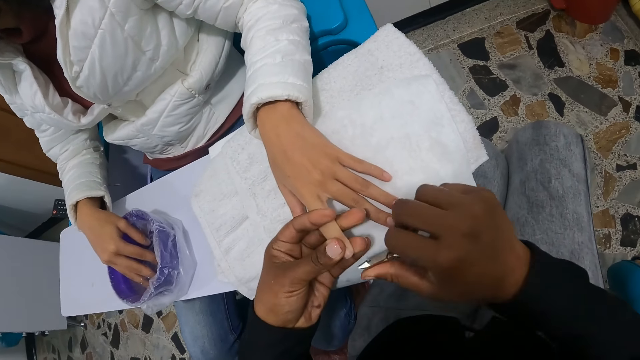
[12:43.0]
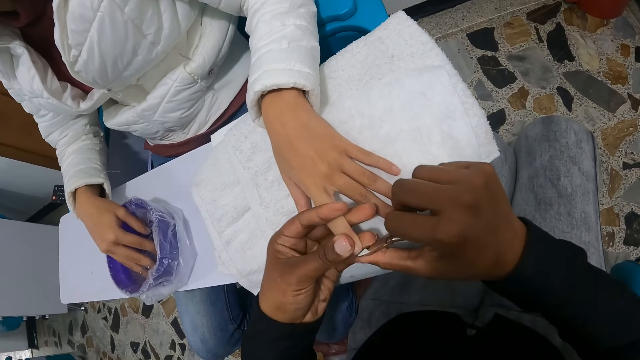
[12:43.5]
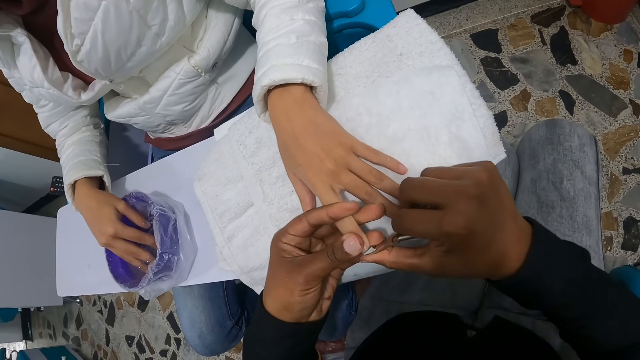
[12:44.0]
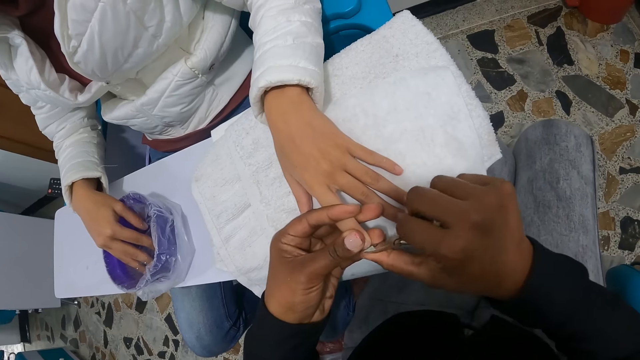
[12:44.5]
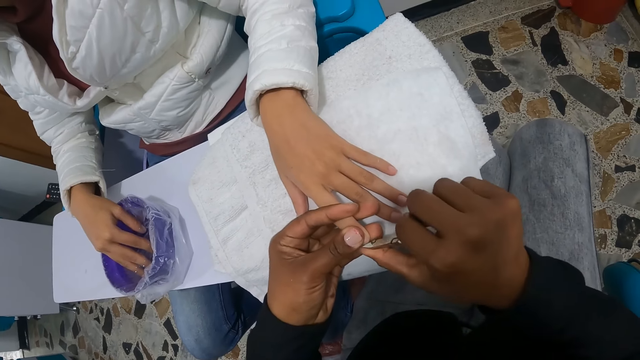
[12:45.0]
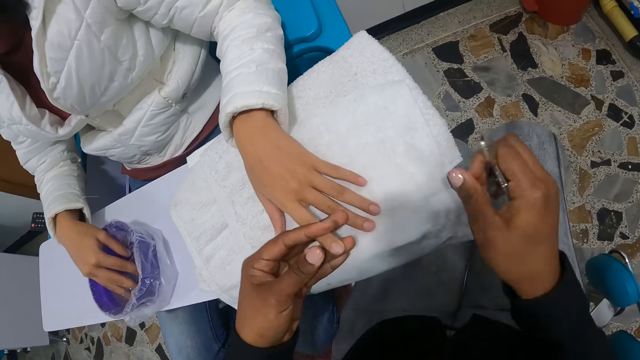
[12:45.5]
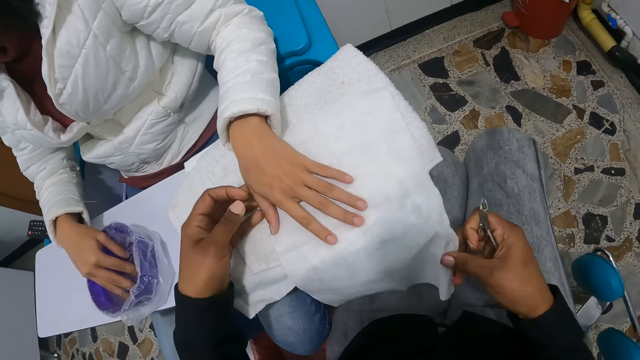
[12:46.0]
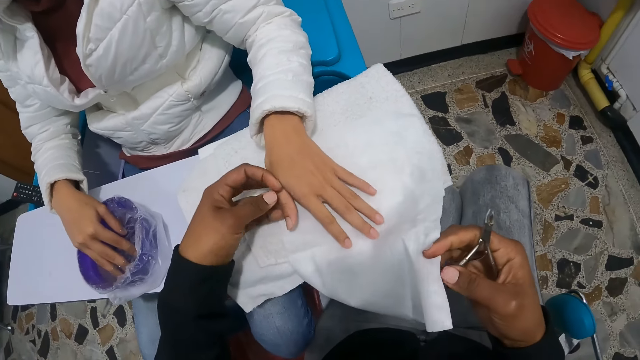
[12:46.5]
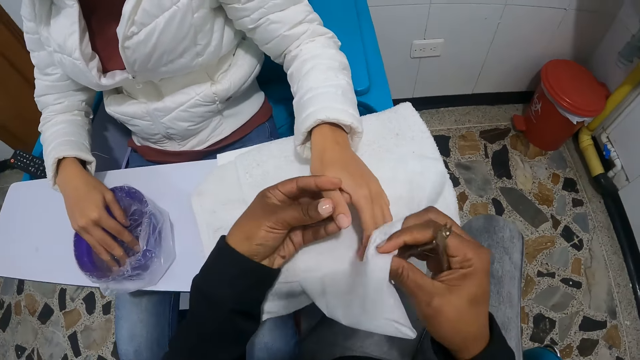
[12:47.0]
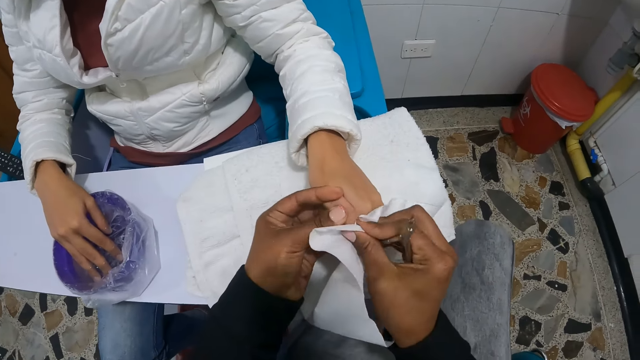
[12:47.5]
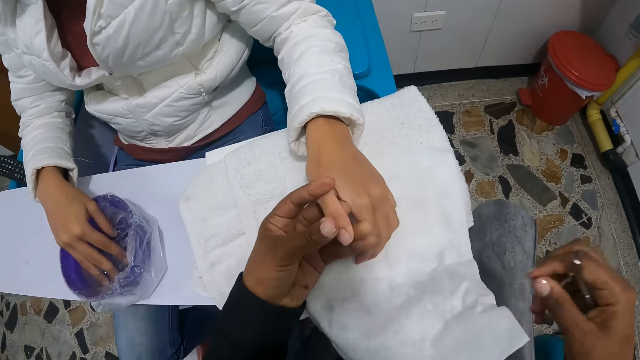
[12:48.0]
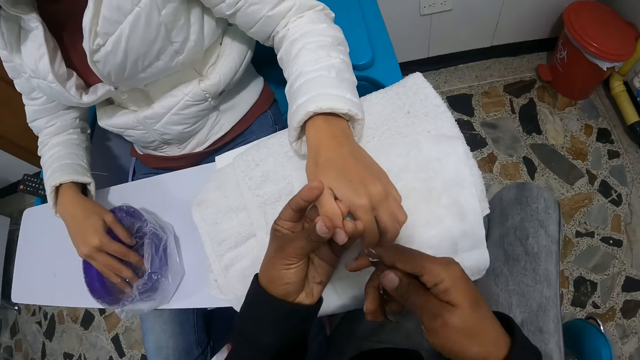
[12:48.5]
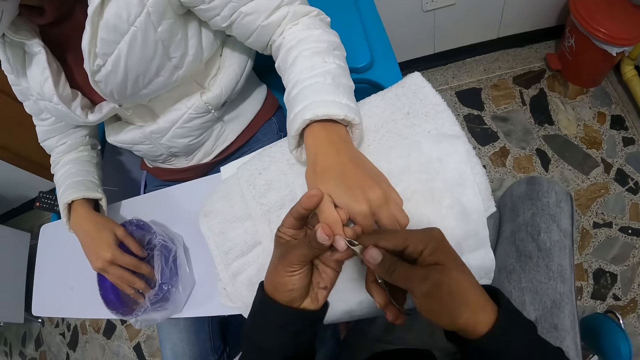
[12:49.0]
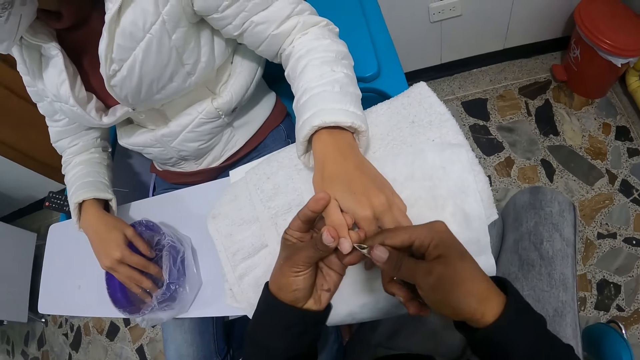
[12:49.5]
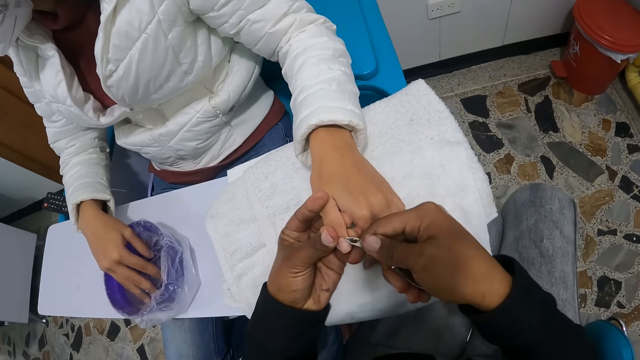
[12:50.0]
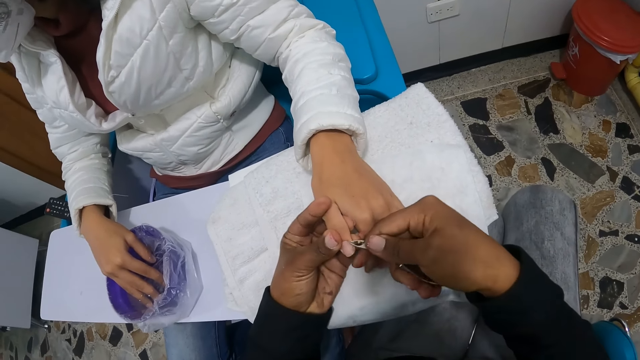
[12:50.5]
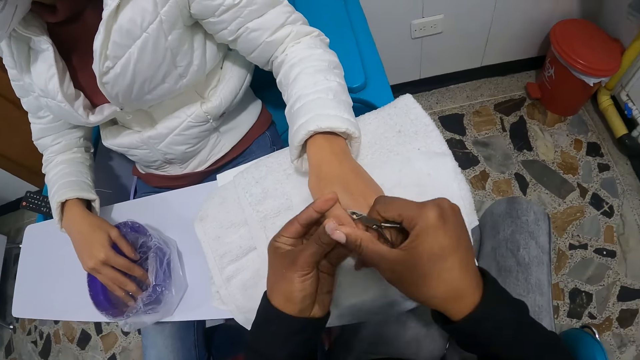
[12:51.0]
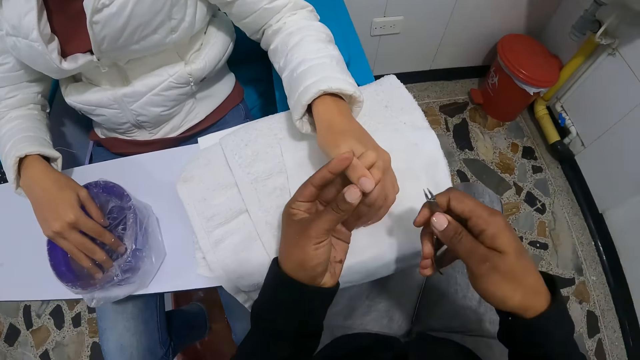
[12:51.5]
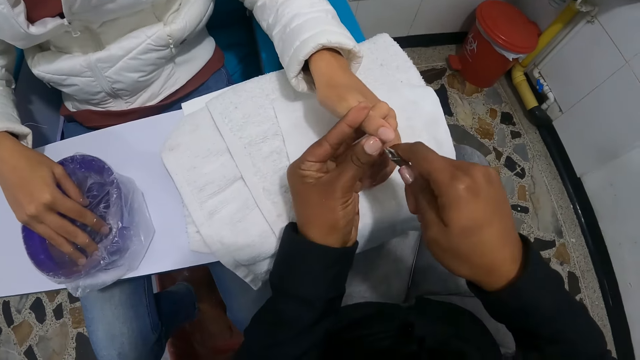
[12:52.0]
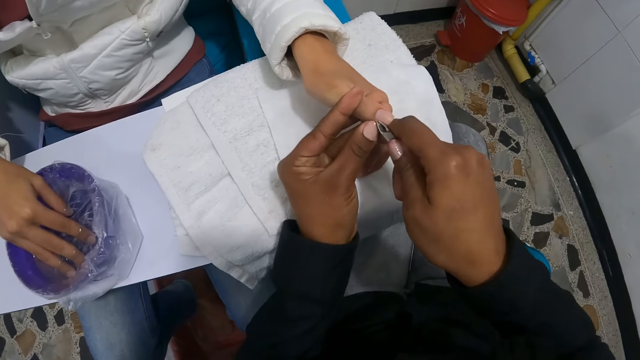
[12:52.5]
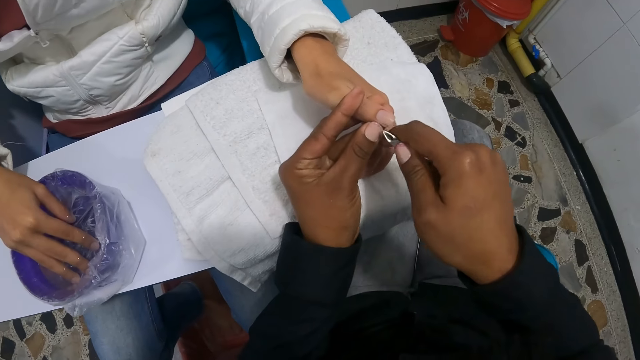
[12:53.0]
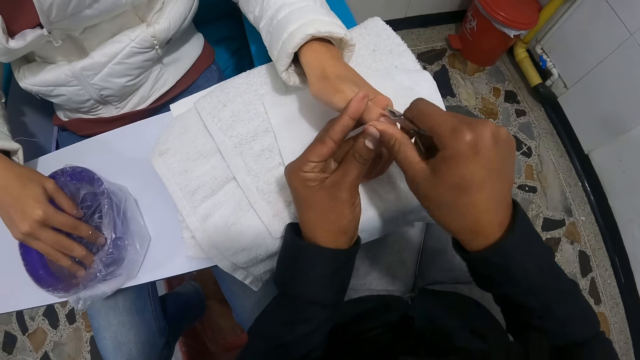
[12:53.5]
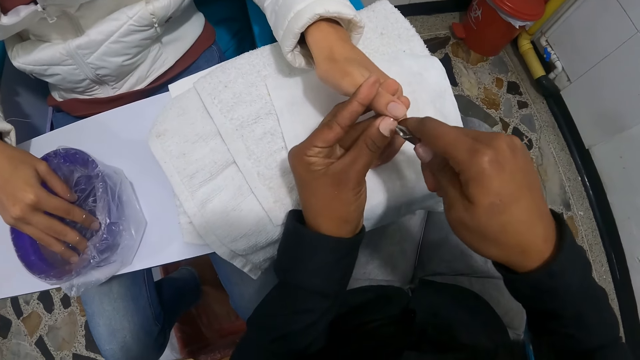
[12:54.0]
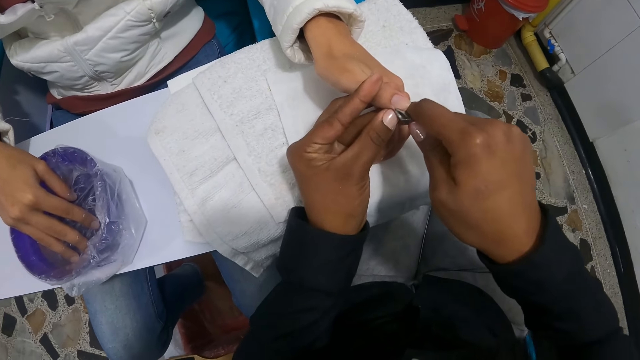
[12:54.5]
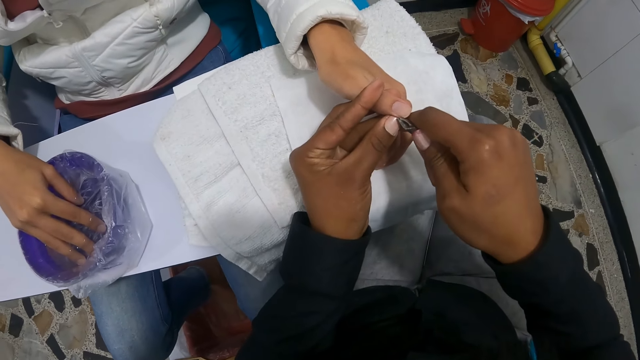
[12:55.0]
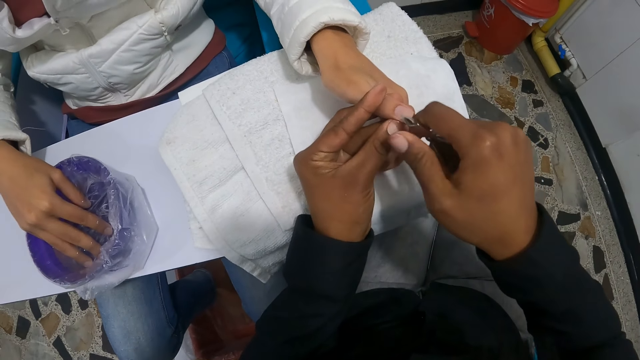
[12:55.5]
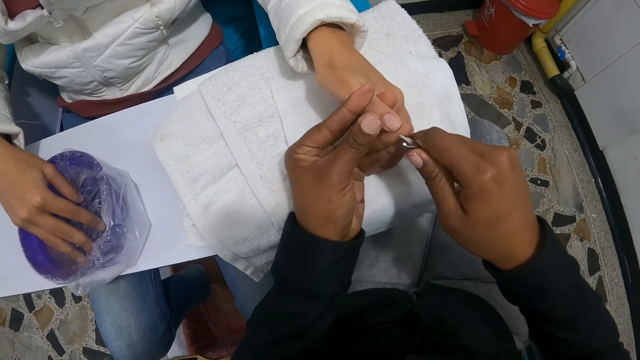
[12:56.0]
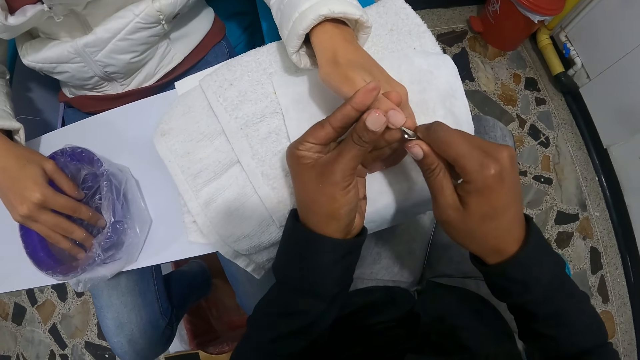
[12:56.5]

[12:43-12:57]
The camera wearer wipes the finger. She cuts the nail. She cleans the left hand of a woman with the piece of tissue in her right hand. She takes the paper. She wipes the finger. She cleans the left hand of the woman with the nail clipper in her right hand. She cuts the nail. She wipes the finger. She cuts the nail. She wipes the finger. She cuts the nail.

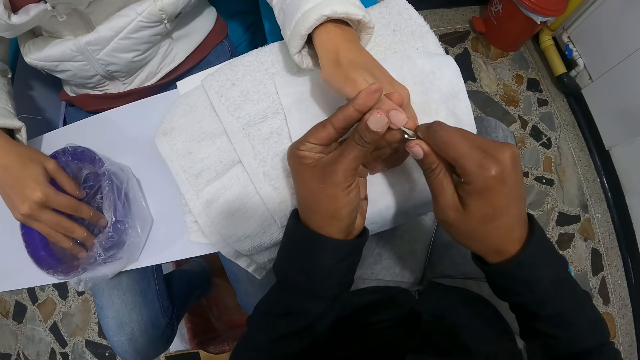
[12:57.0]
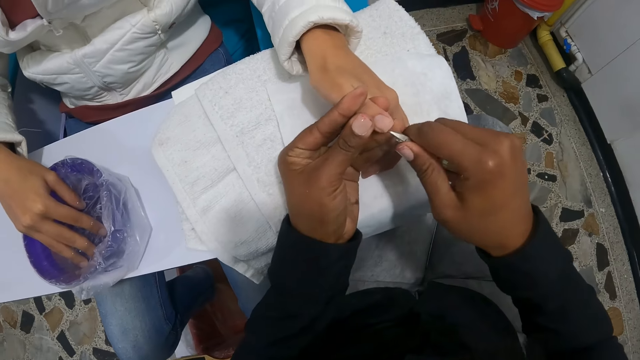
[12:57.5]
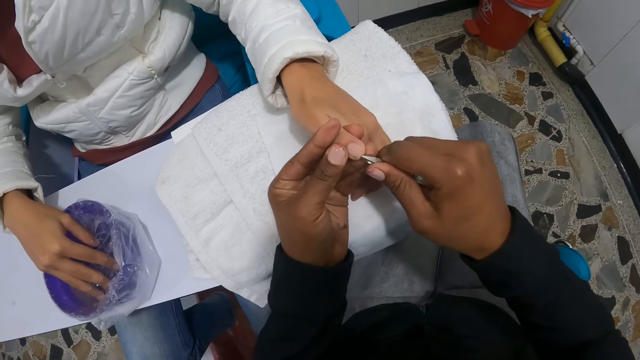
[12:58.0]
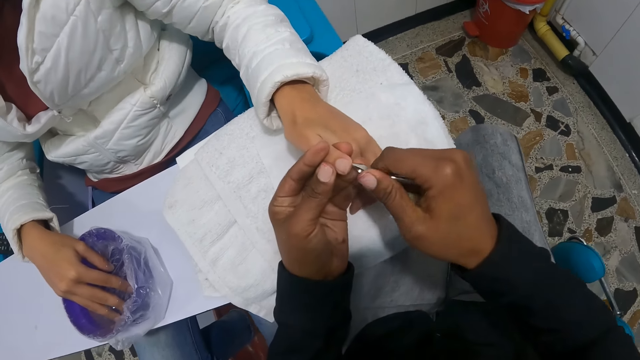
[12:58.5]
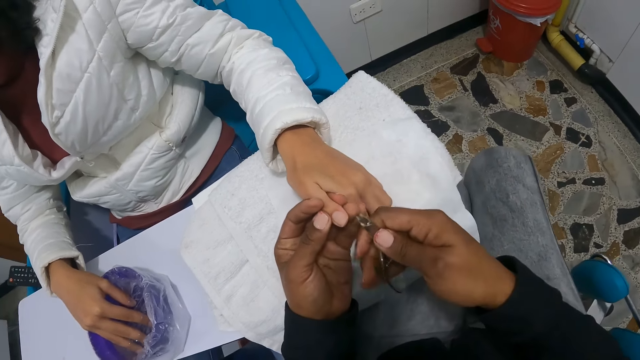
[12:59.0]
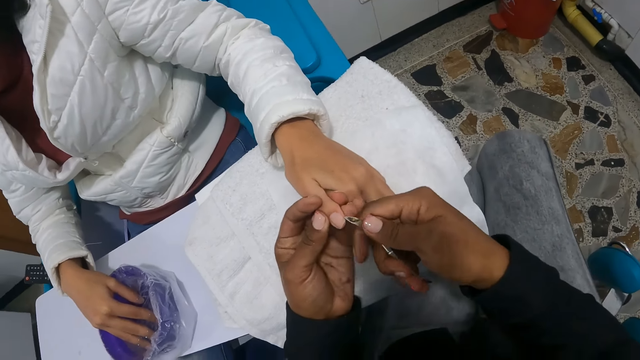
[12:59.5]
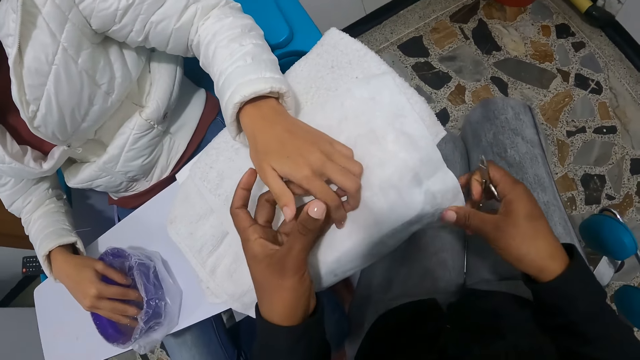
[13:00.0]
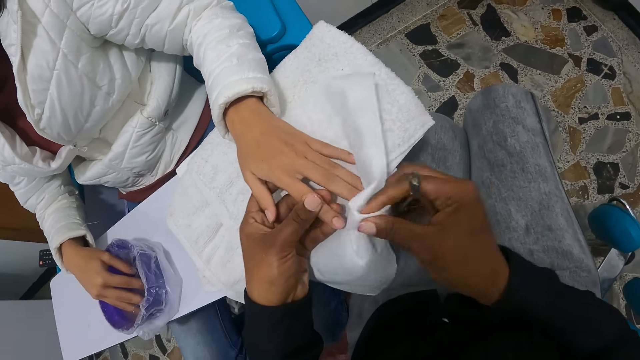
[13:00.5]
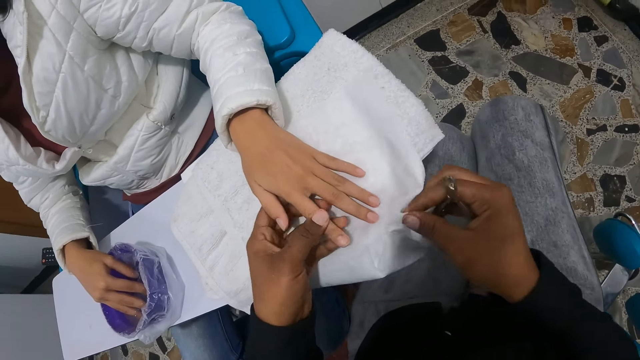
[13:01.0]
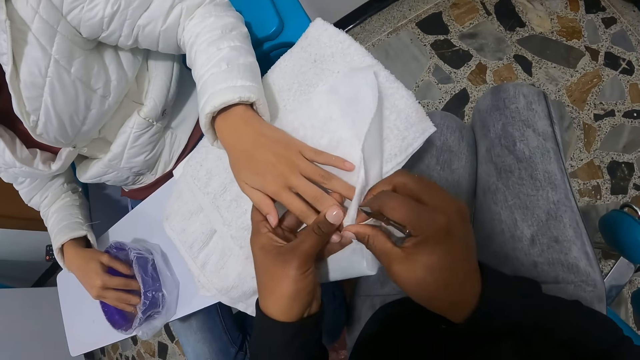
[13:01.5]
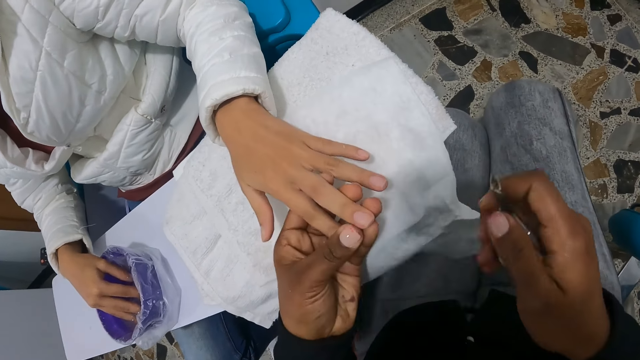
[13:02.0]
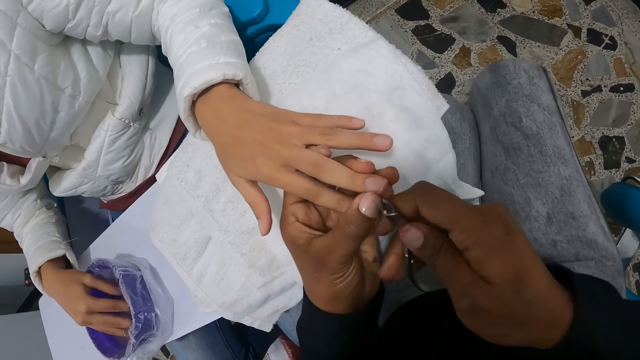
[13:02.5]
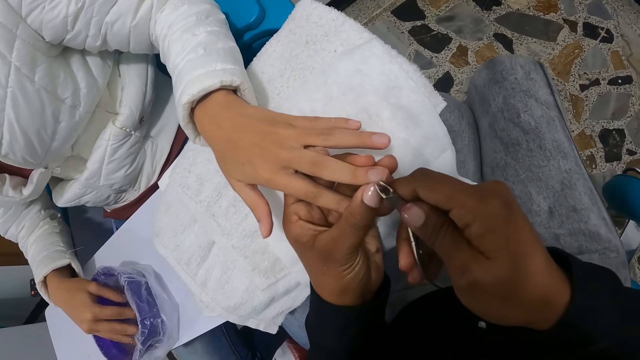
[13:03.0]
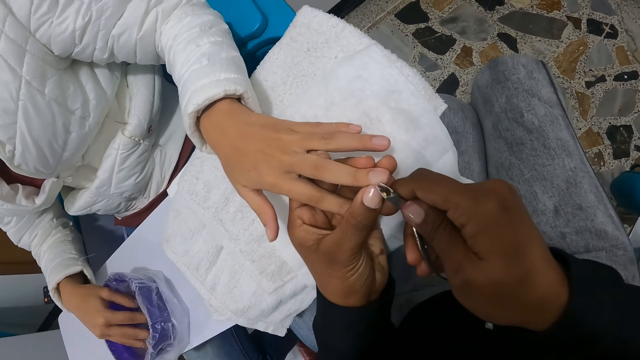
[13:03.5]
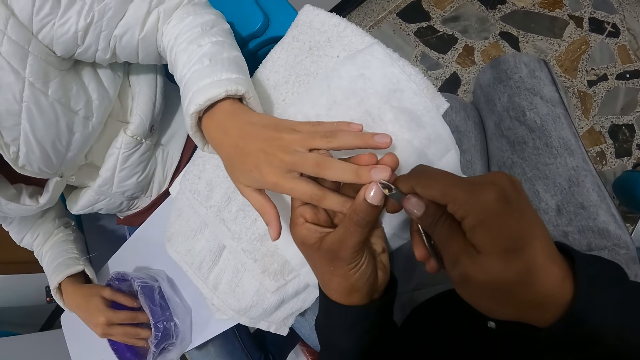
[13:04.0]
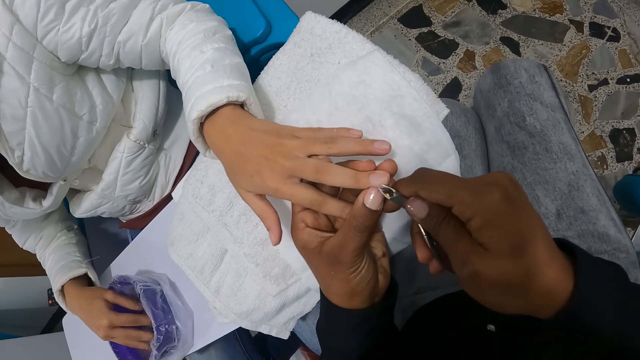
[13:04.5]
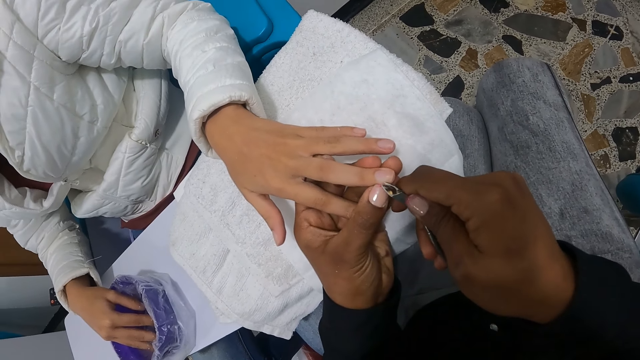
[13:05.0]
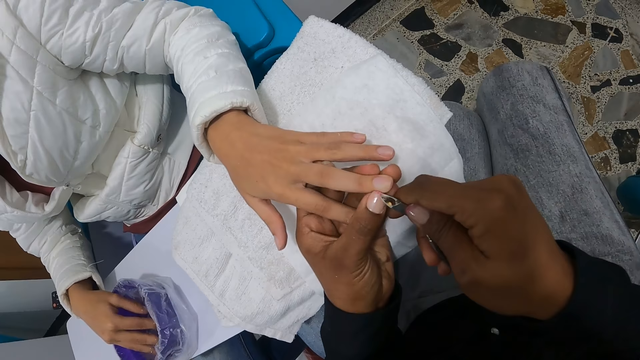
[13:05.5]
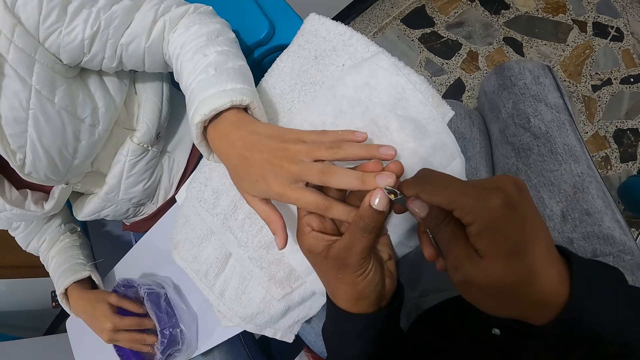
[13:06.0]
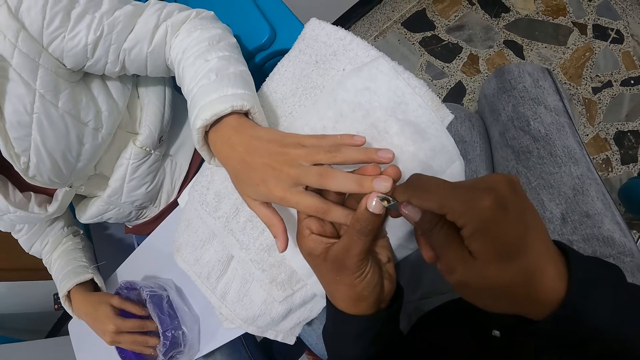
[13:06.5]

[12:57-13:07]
The camera wearer cuts the nail. She wipes the finger. She cuts the nail. She cleans the left hand of a woman with the piece of tissue in her right hand. She takes the paper. She cleans the left hand of the woman with the nail clipper in her right hand. She cuts the nail.
